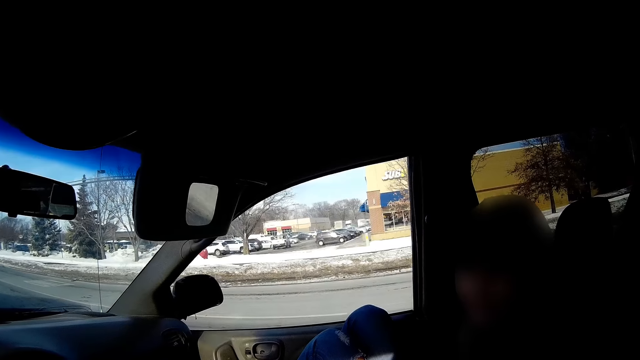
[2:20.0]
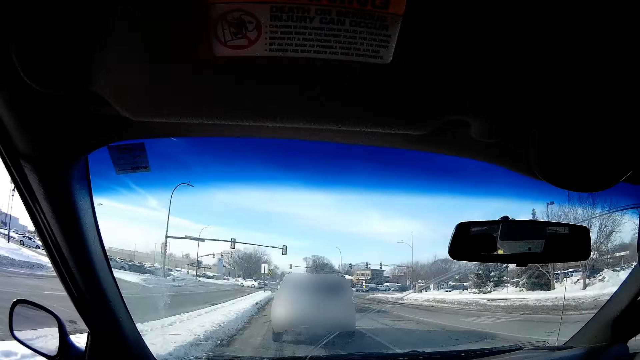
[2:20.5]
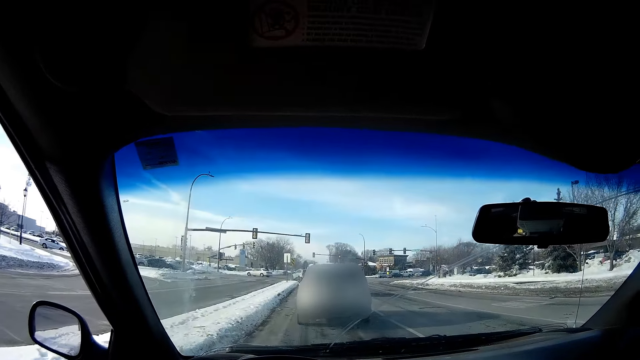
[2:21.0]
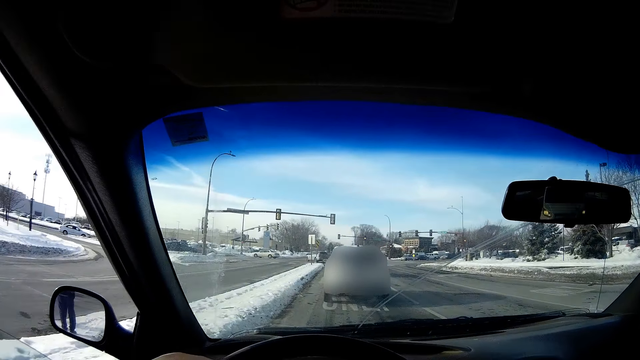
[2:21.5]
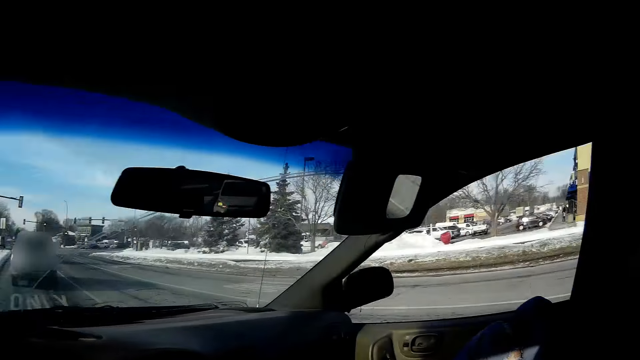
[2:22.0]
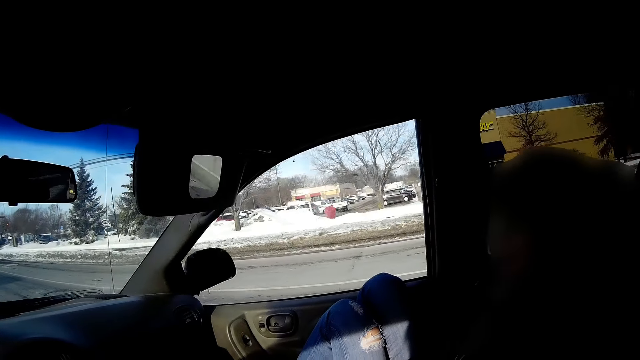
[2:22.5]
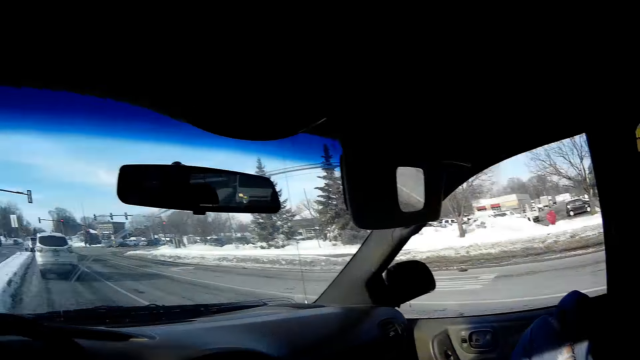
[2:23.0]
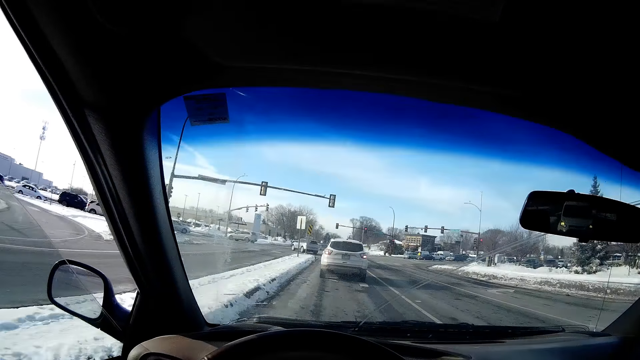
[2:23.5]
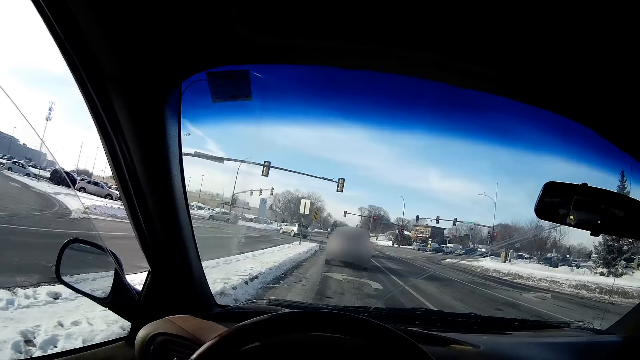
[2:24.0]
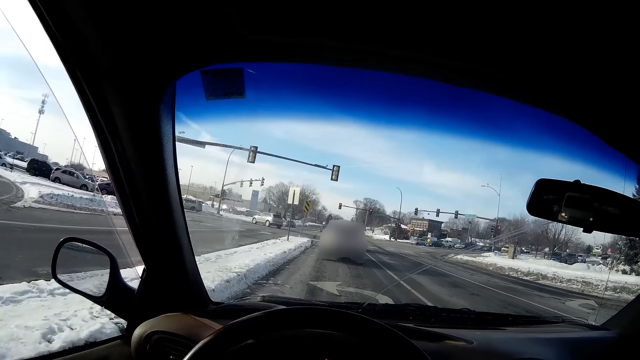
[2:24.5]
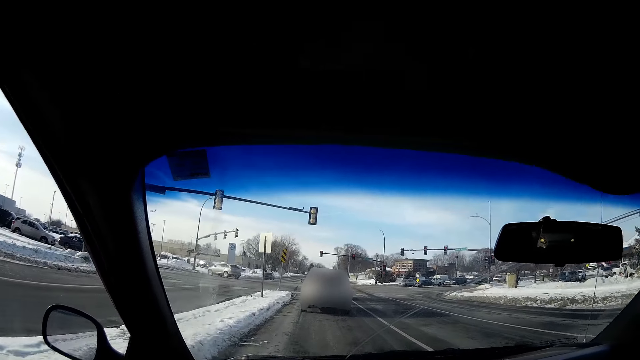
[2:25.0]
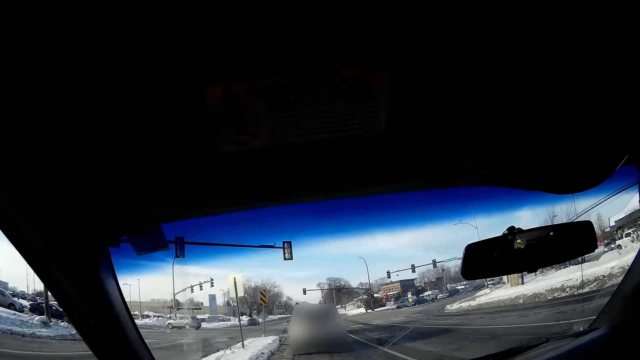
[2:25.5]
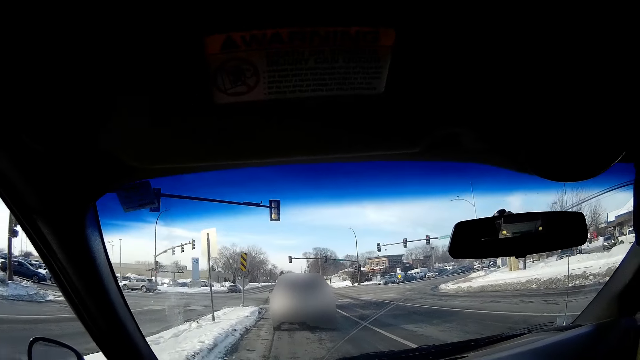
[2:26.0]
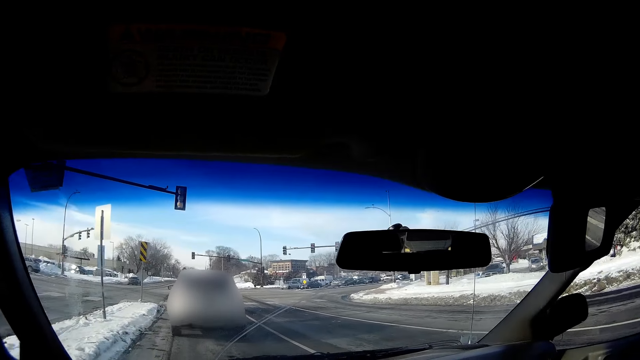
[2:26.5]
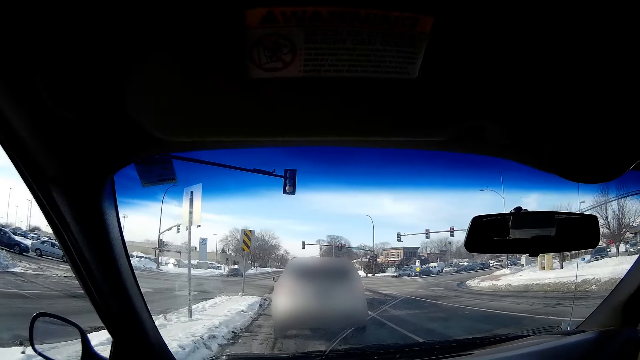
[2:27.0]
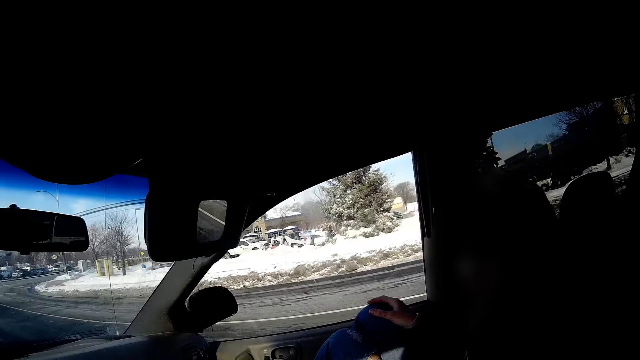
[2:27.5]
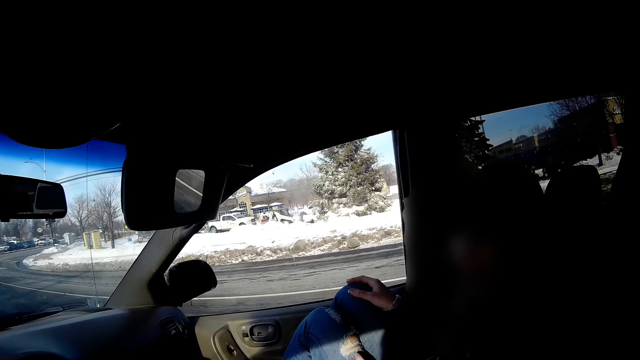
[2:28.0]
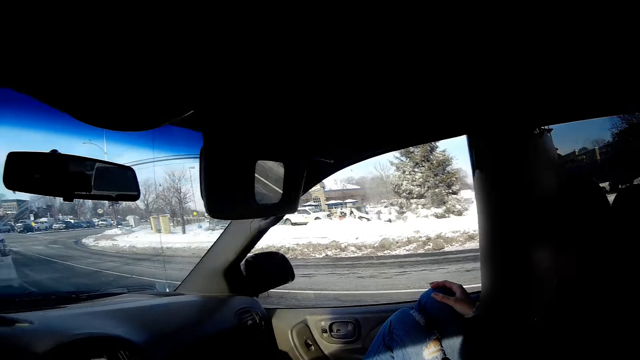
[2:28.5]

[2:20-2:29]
The camera wearer drives the car.

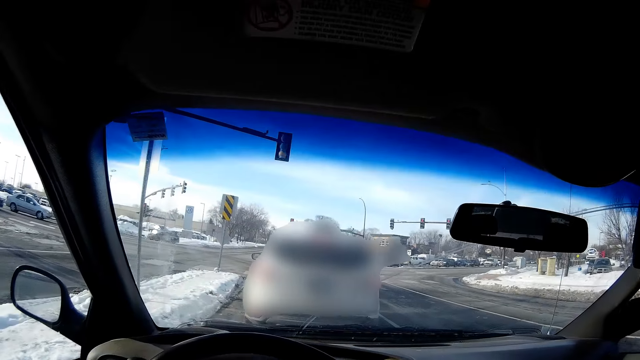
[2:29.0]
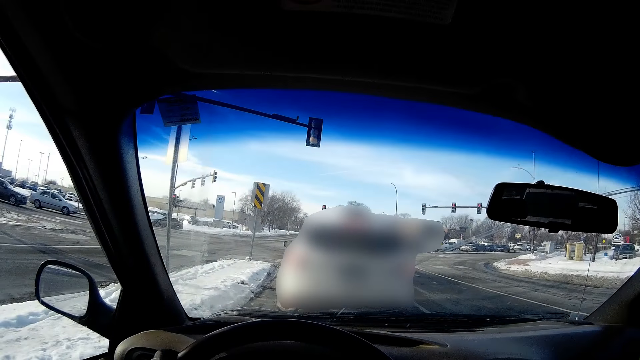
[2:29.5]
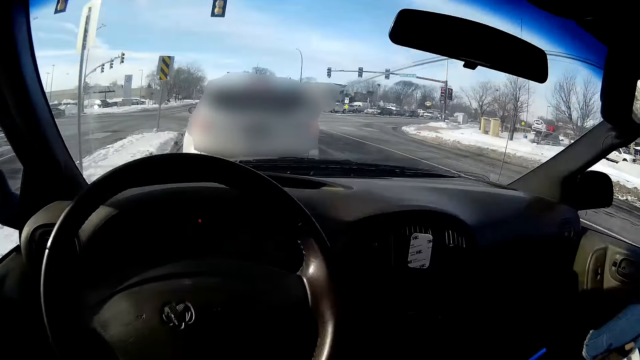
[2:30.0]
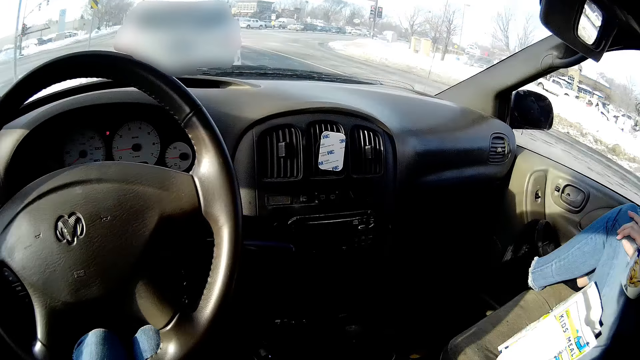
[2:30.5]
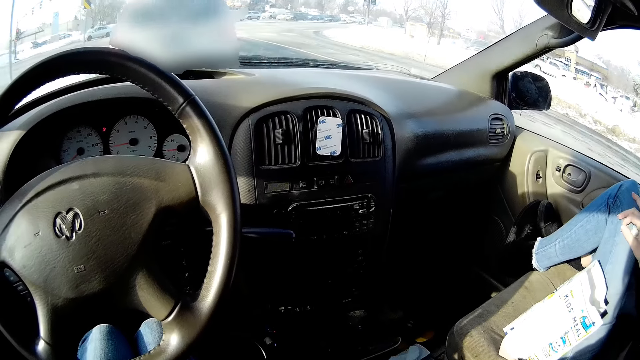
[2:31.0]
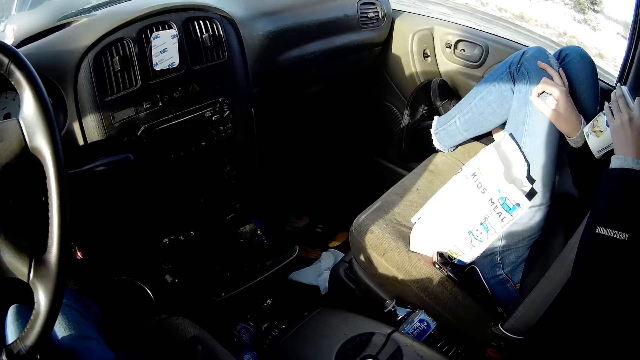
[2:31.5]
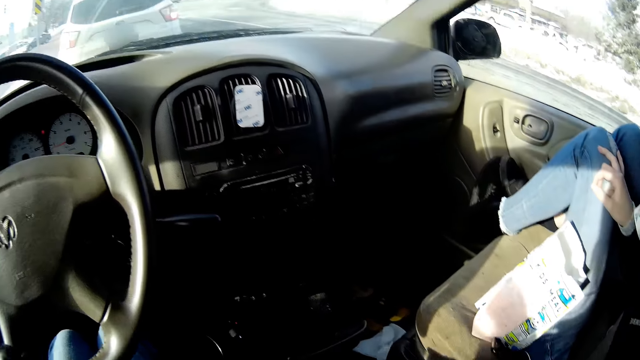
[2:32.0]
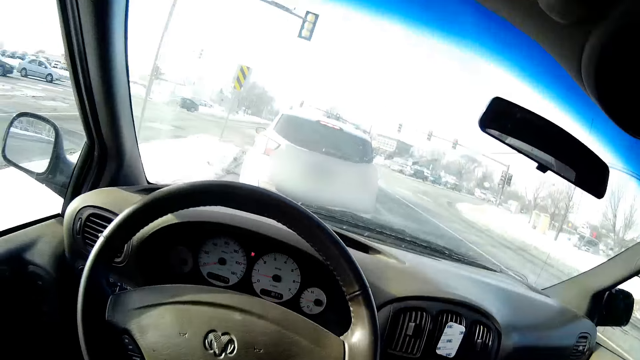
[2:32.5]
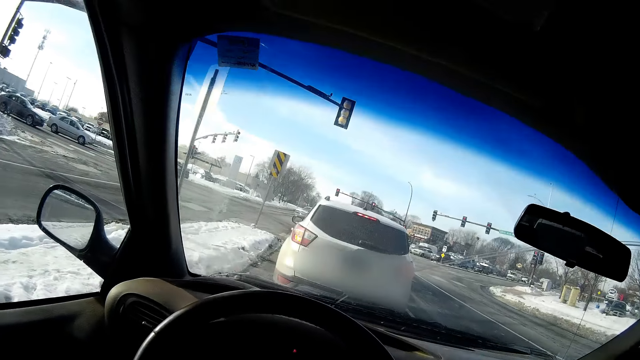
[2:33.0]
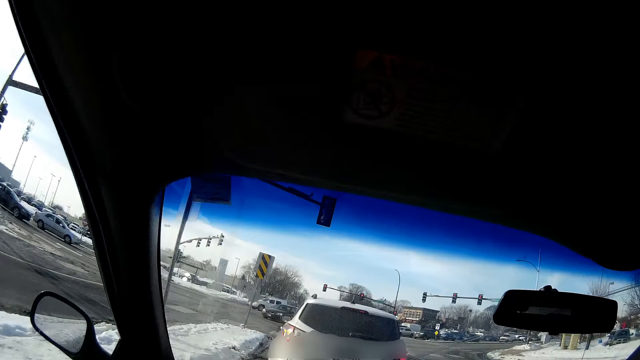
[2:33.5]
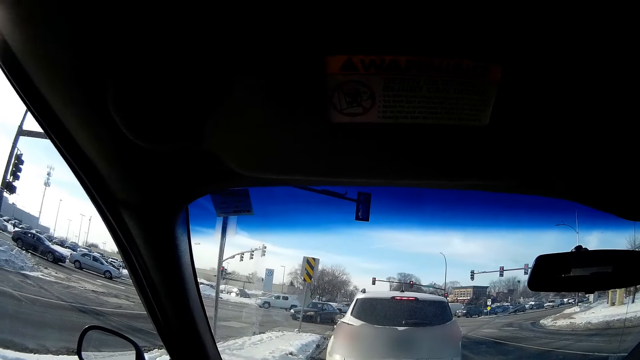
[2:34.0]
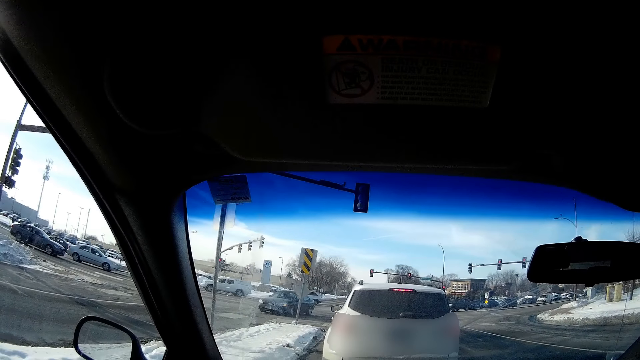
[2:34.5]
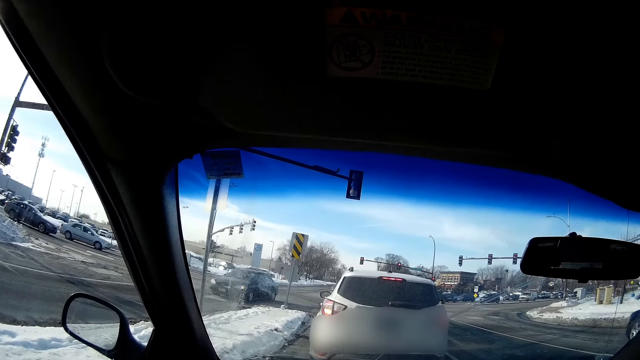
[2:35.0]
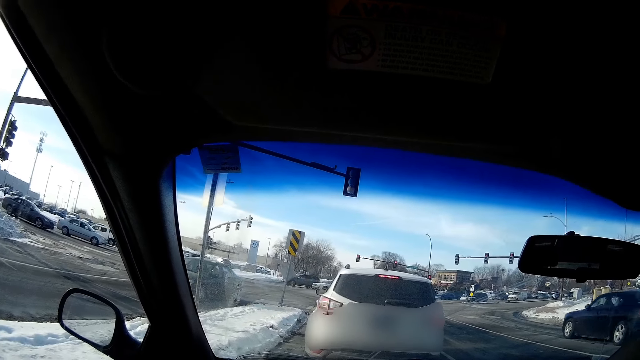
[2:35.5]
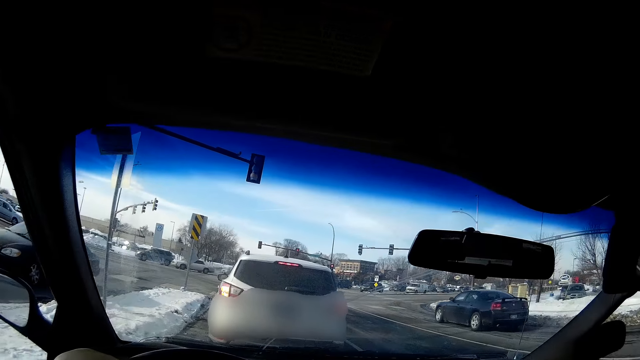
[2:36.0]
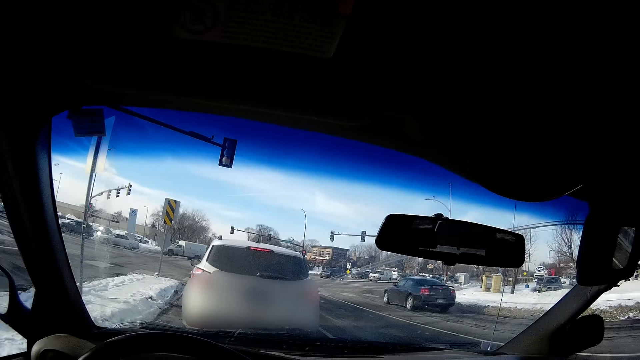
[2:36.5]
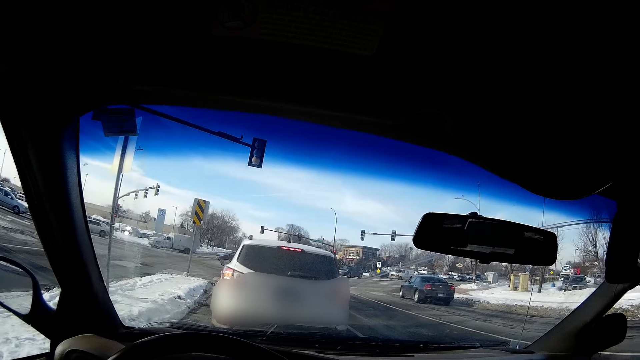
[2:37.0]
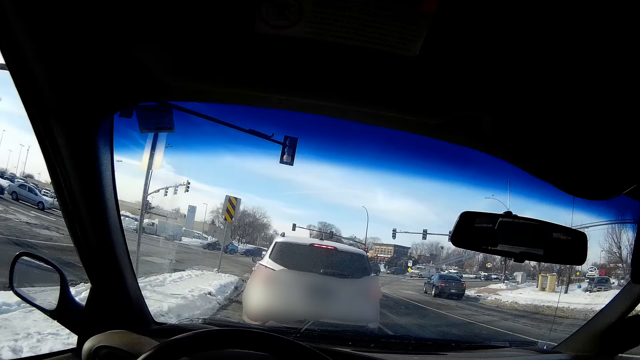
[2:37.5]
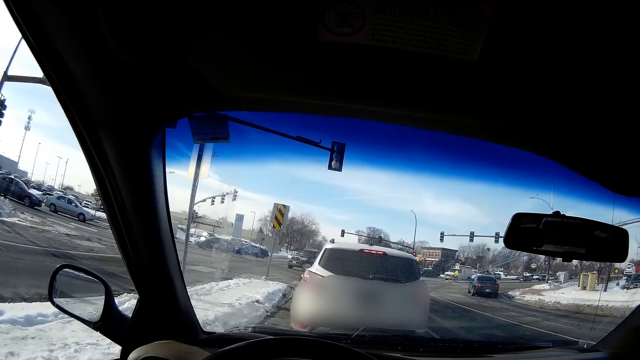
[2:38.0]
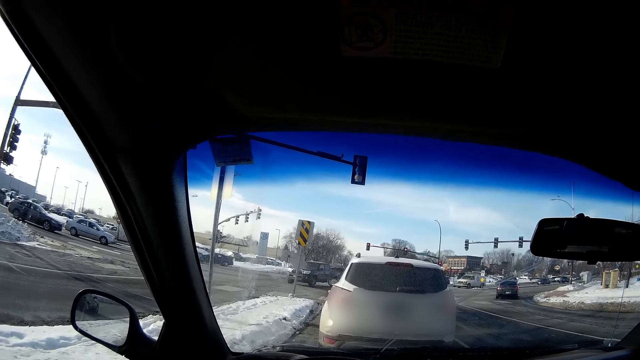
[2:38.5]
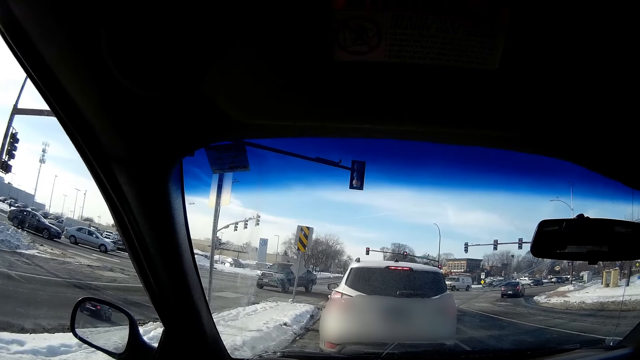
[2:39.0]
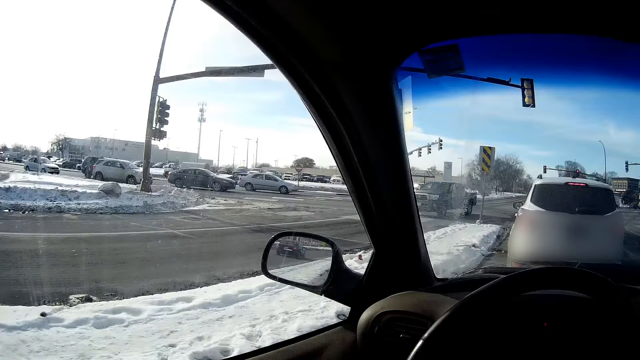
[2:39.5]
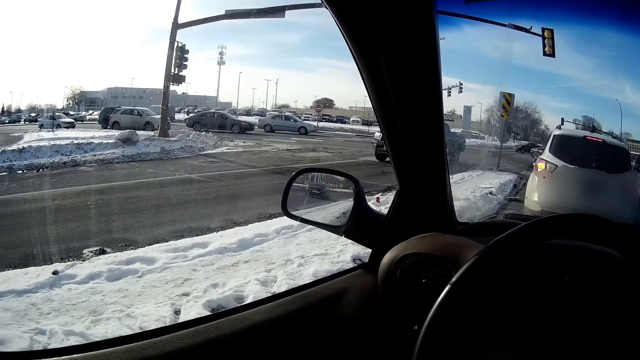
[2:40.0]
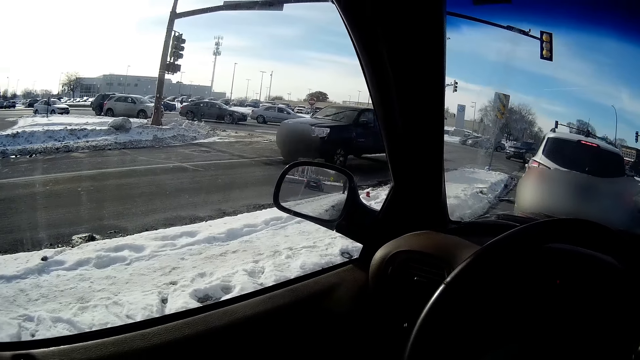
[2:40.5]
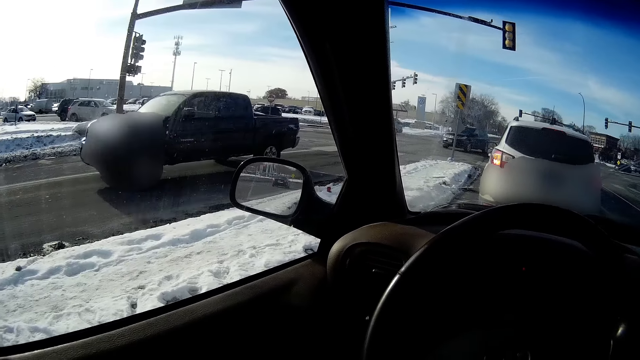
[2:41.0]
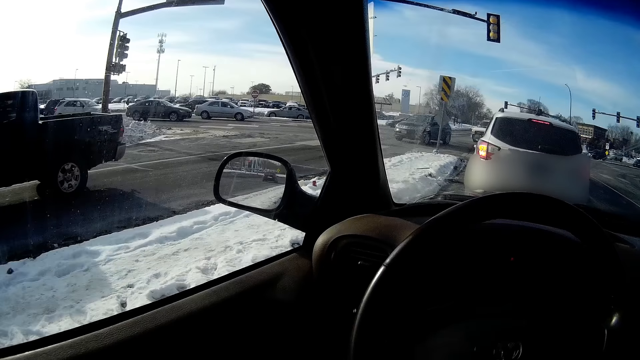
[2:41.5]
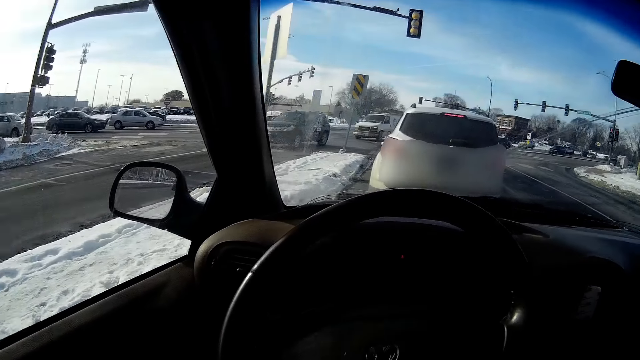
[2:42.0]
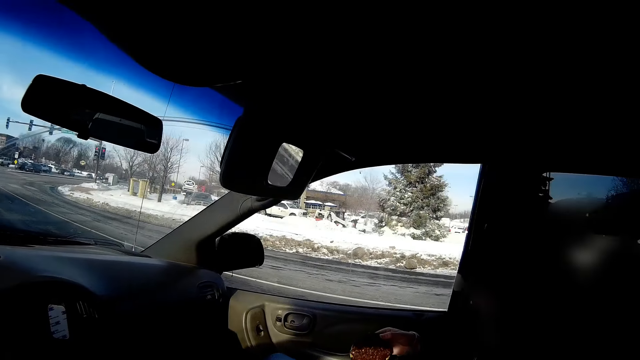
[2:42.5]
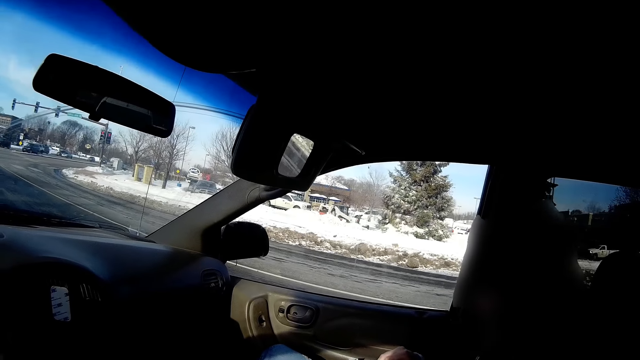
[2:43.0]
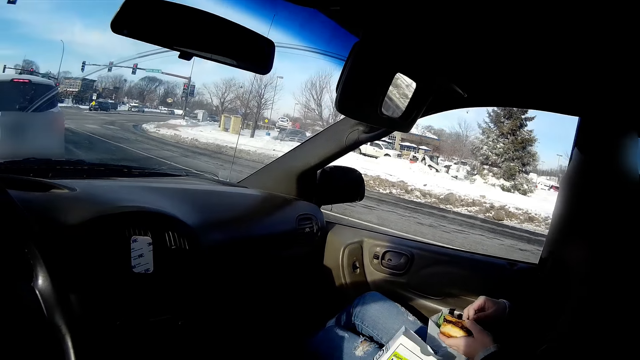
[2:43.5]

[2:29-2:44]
The camera wearer stops the car. A woman in the car drinks from a cup of juice with her left hand. A car drives past the camera wearer. A car drives past the camera wearer again. A pickup truck drives past the camera wearer.
